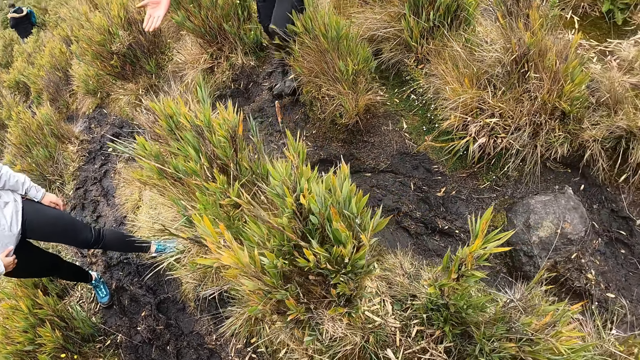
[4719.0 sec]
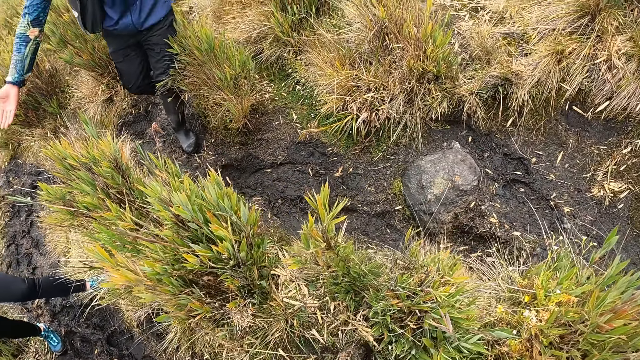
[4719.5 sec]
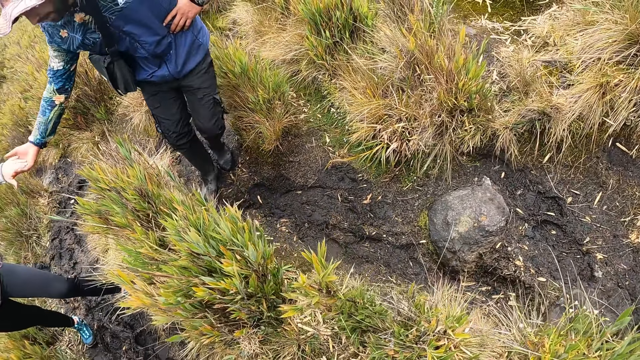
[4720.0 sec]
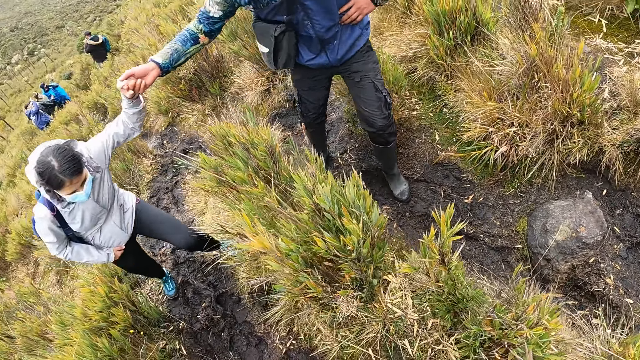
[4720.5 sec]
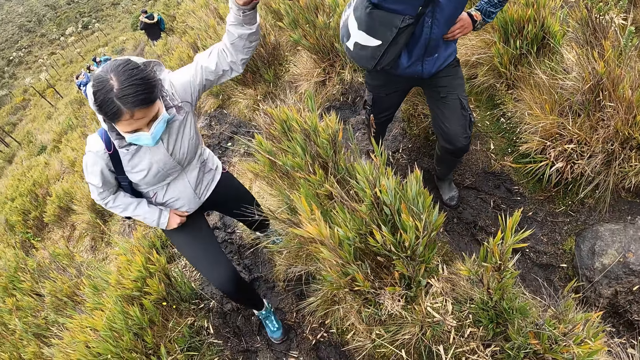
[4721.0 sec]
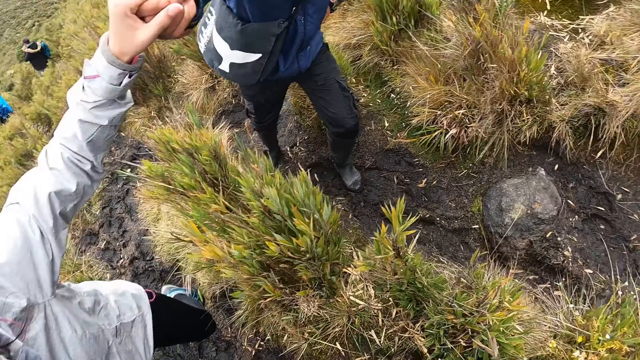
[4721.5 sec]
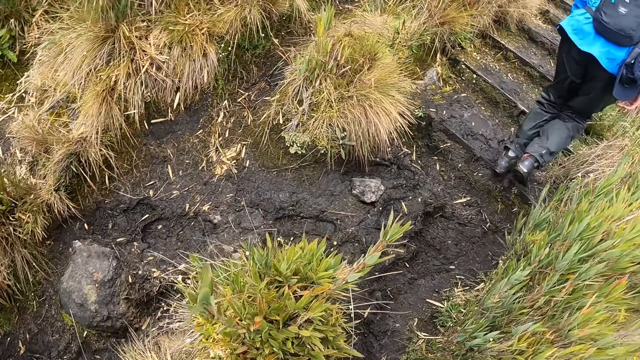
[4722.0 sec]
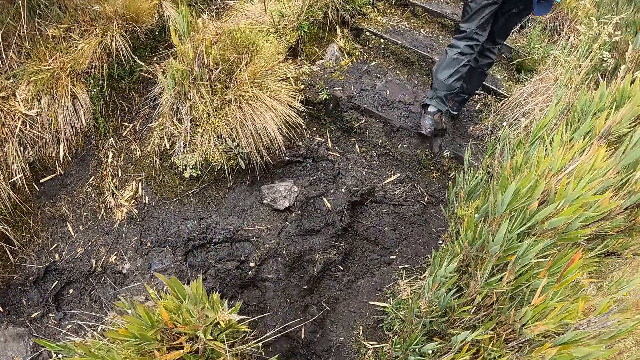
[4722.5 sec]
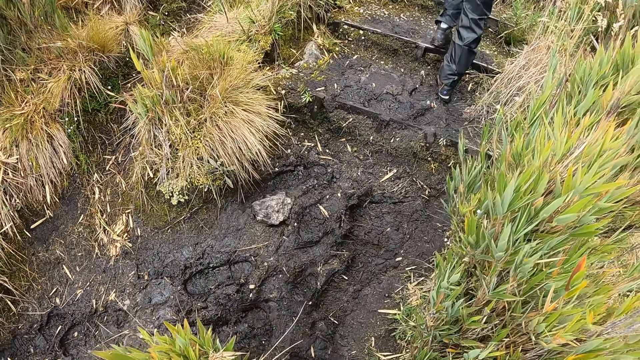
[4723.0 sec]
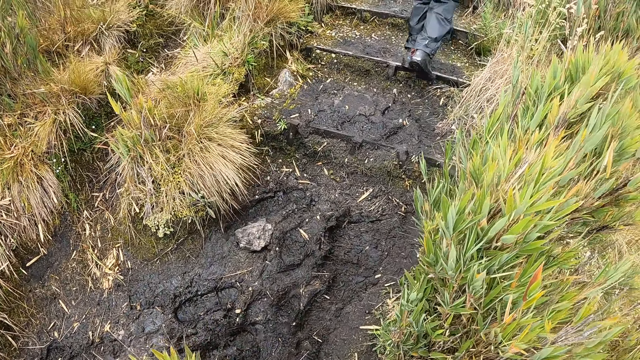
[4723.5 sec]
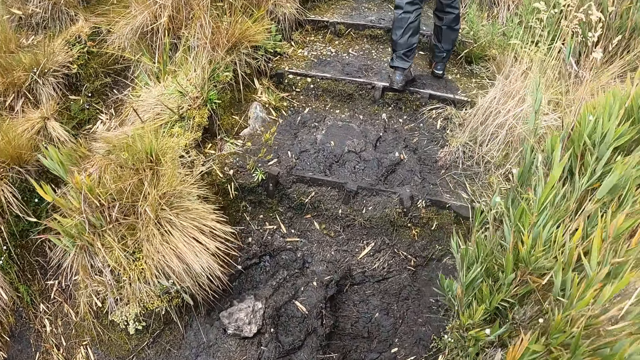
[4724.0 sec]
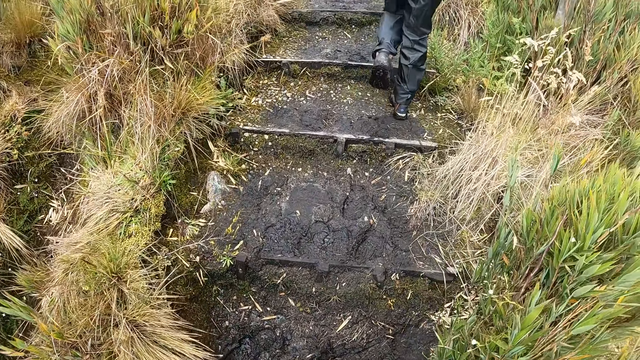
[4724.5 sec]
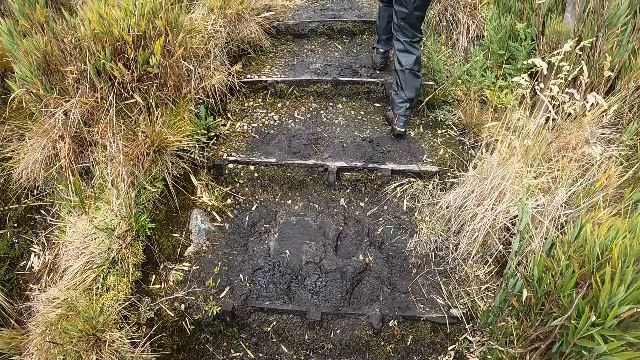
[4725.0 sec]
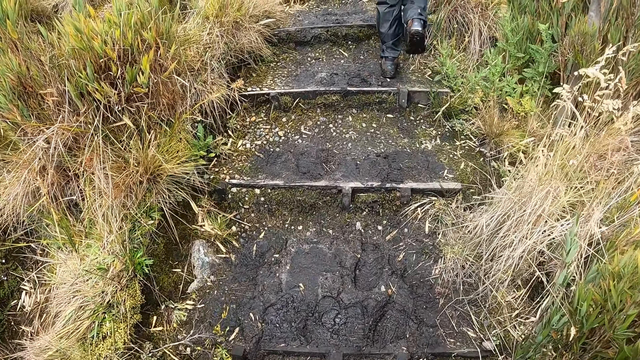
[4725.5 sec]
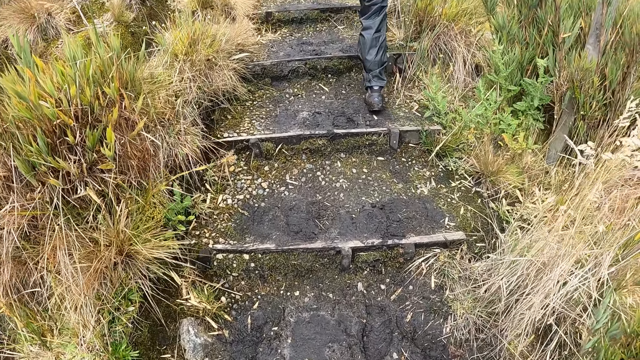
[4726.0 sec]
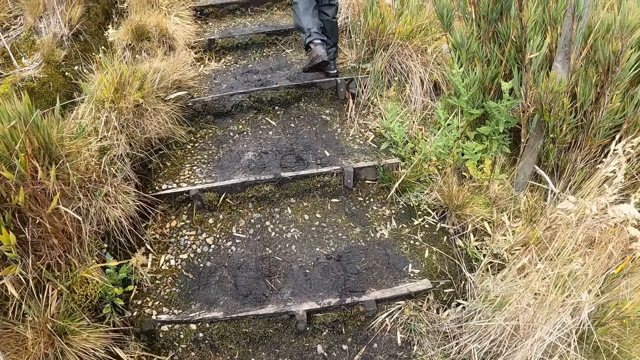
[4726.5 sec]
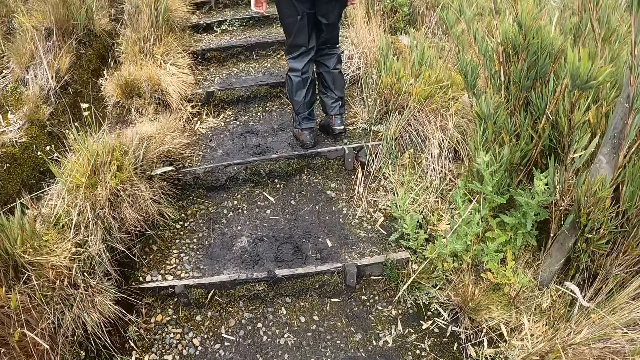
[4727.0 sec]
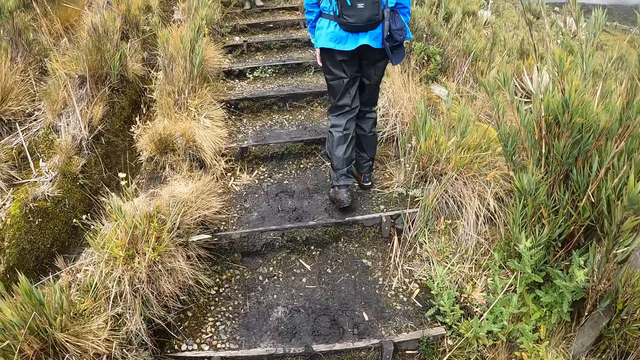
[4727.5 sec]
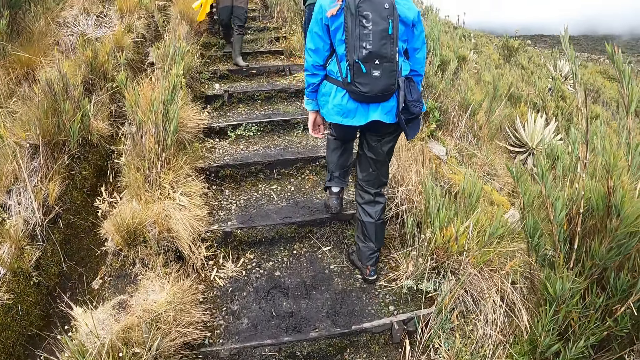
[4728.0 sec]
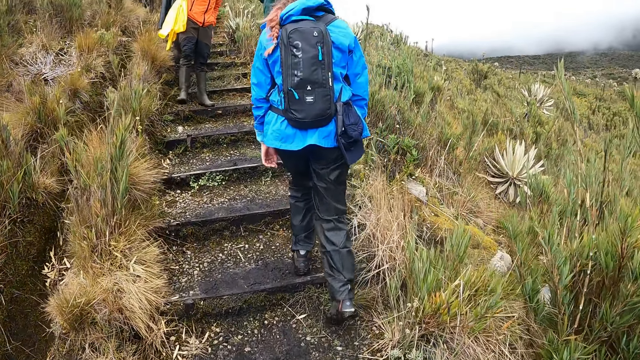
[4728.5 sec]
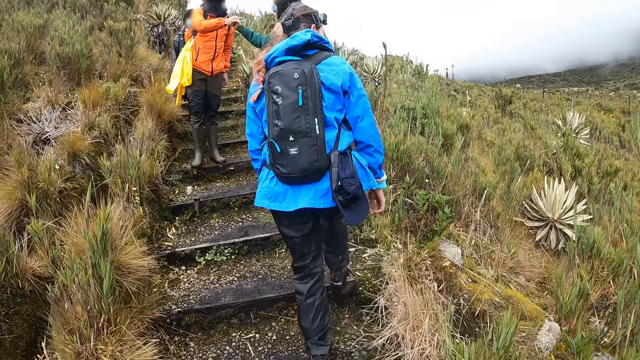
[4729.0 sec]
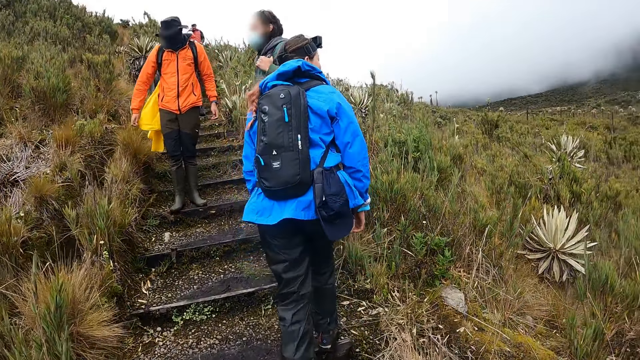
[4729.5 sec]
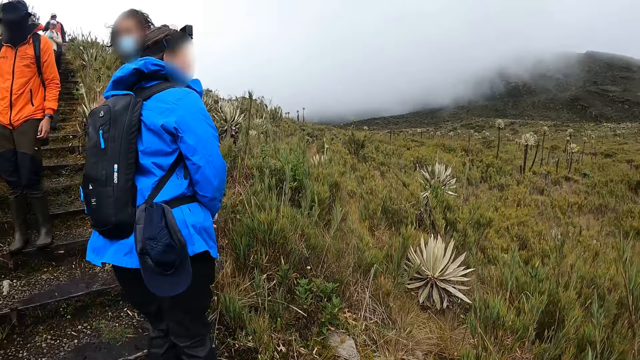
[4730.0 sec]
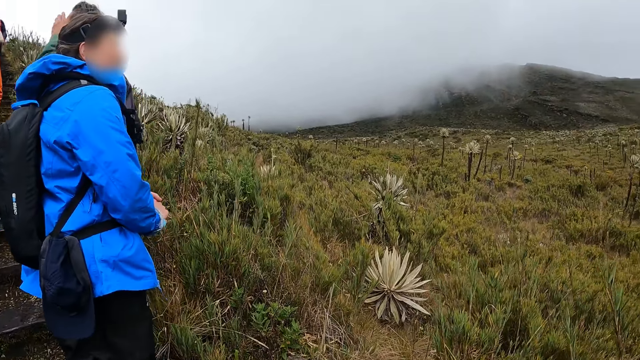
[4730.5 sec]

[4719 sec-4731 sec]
A man stretches his right hand towards a woman. He pulls the woman's left hand with his right hand. The man holds the woman's hand. The camera wearer looks at the woman. The woman walks. The camera wearer walks through the metal rails with the group of people. They walk on the steps. Another man interacts with a man along the metal rails.

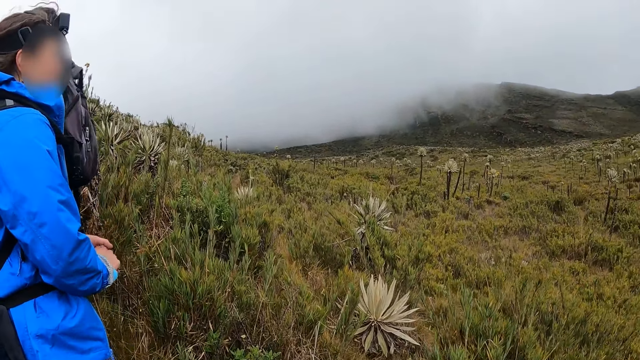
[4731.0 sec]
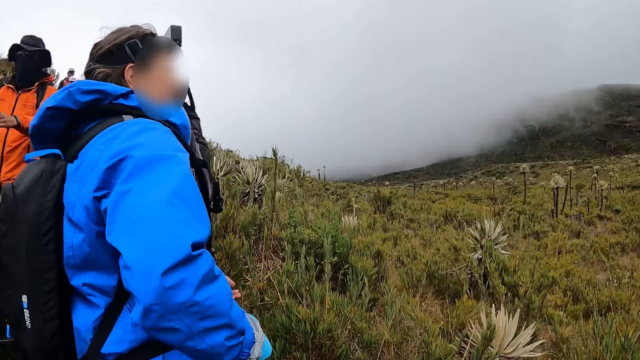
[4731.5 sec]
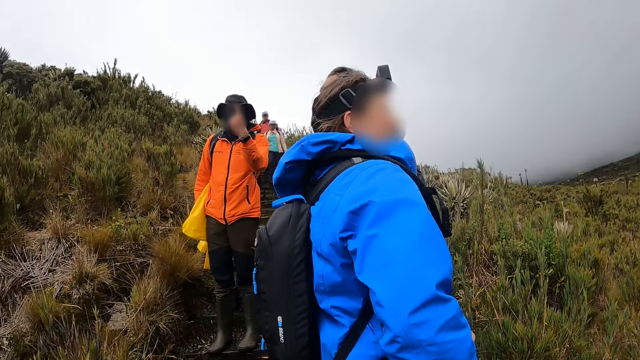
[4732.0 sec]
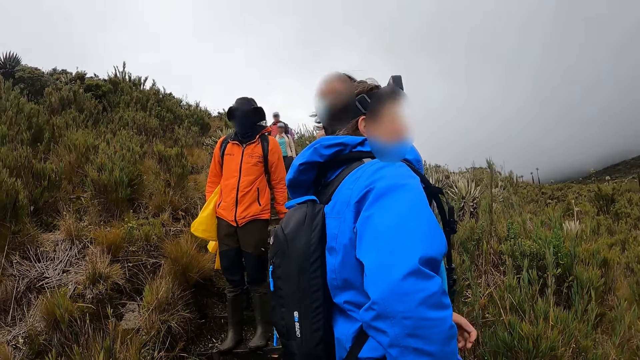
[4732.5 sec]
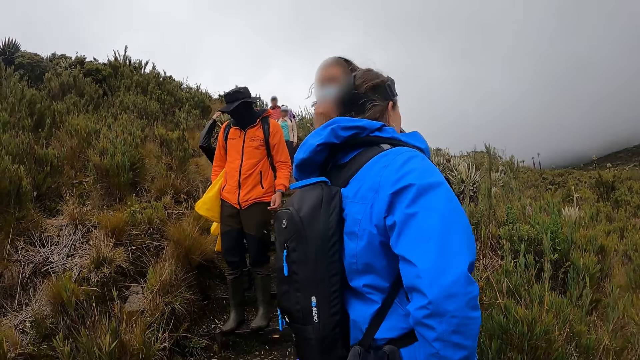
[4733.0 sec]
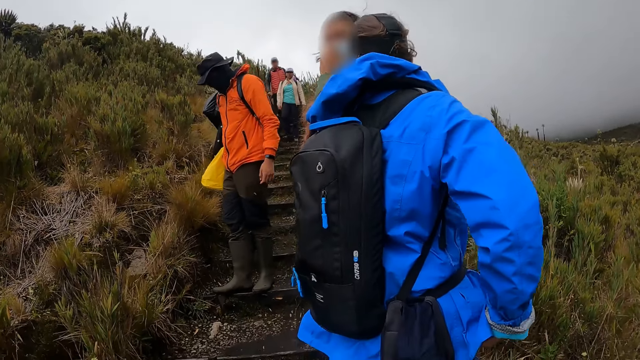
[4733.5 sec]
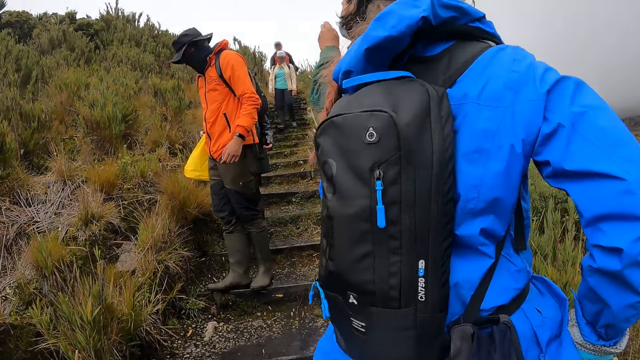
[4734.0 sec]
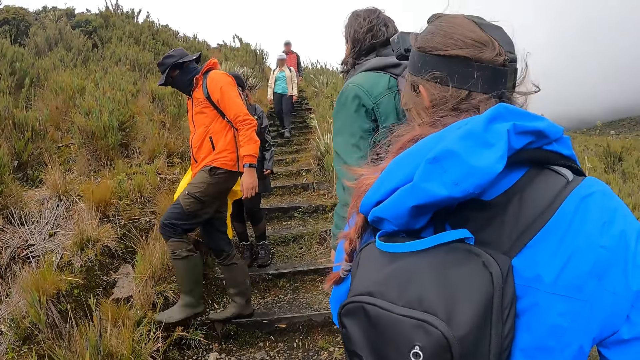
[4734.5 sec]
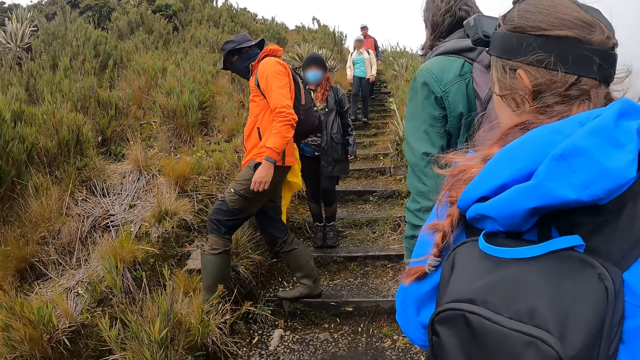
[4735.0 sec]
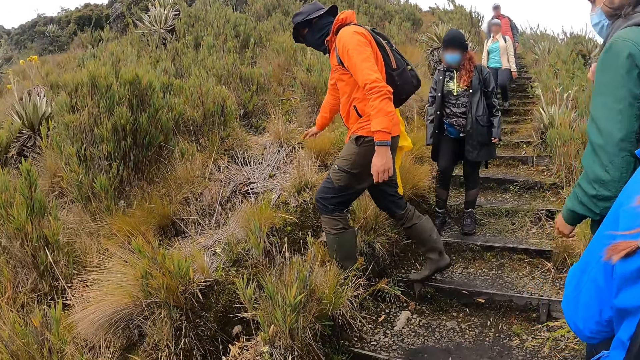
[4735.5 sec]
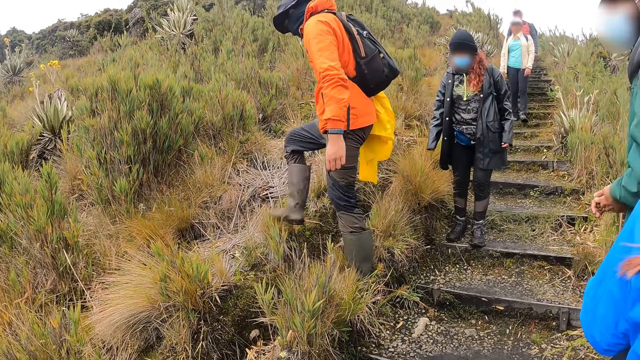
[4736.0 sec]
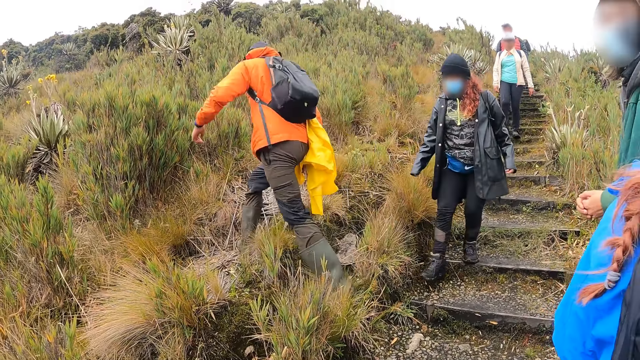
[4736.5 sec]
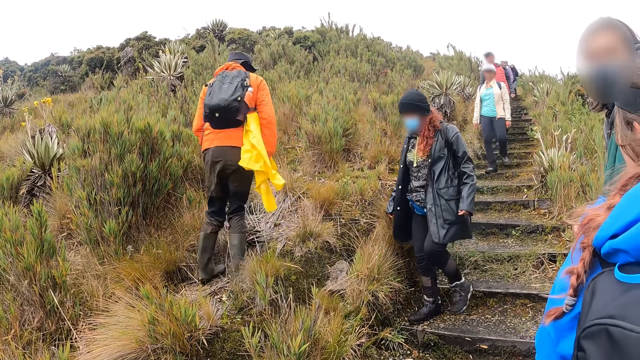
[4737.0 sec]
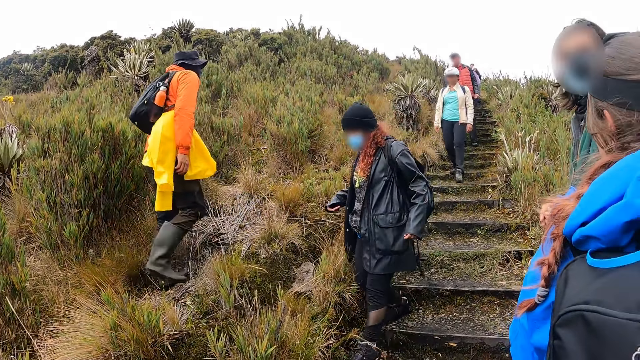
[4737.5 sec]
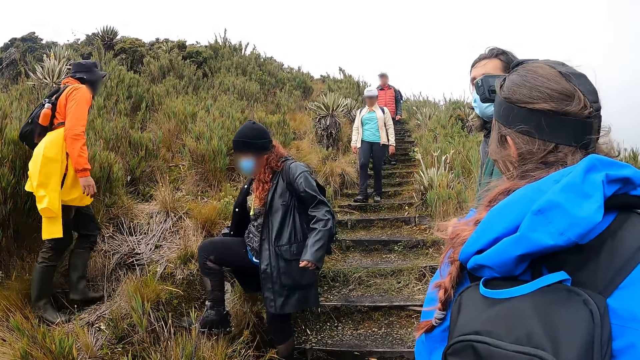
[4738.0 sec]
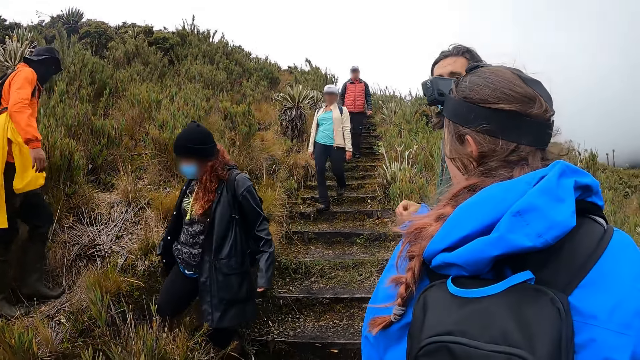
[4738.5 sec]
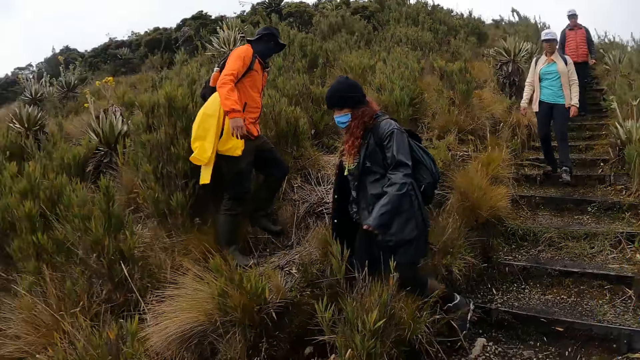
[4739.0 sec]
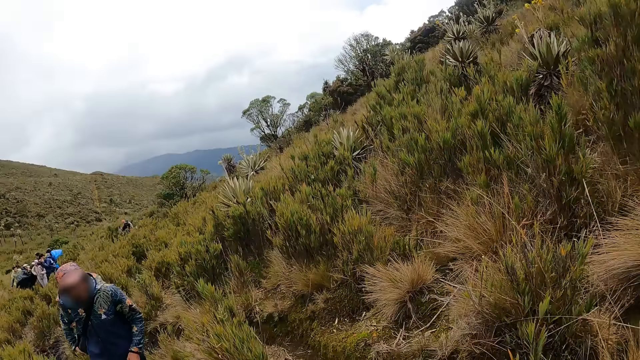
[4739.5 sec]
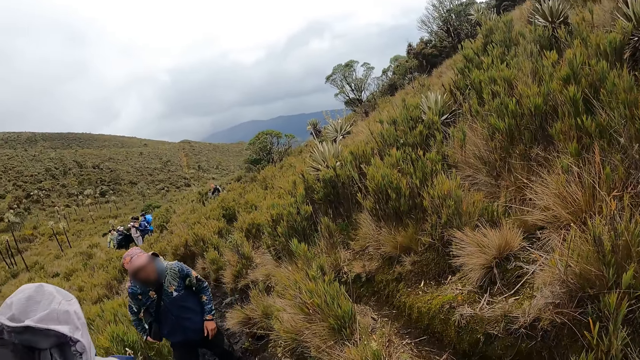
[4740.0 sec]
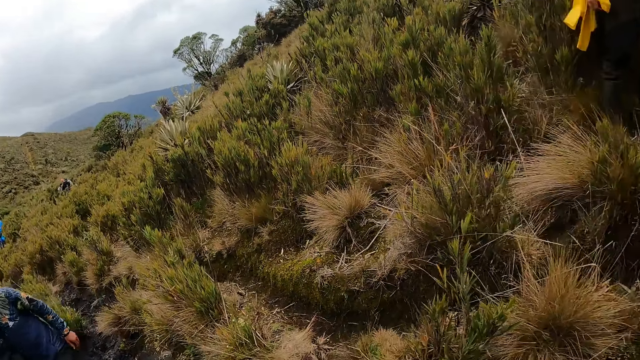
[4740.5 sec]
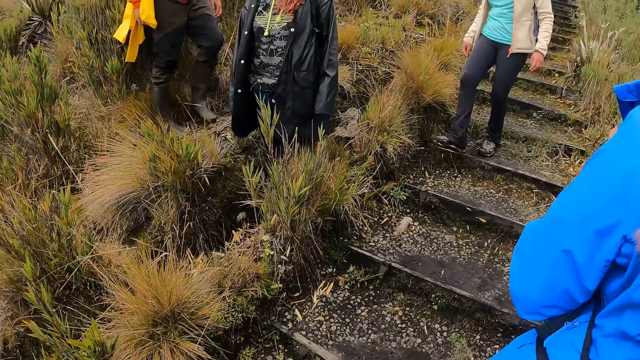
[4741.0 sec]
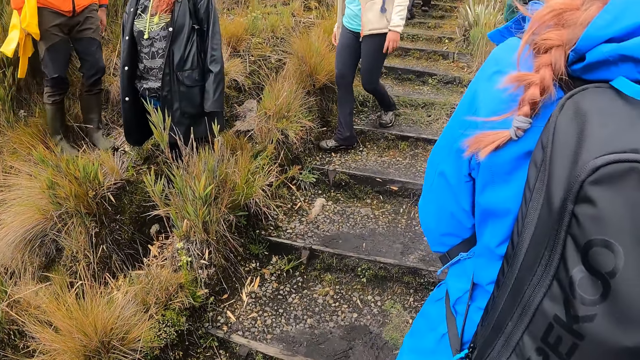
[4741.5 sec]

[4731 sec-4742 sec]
A man gesticulates with his left hand. The camera wearer looks at the other people. Another man touches the facemask with his left hand and rubs both hands together. The camera wearer looks behind.
